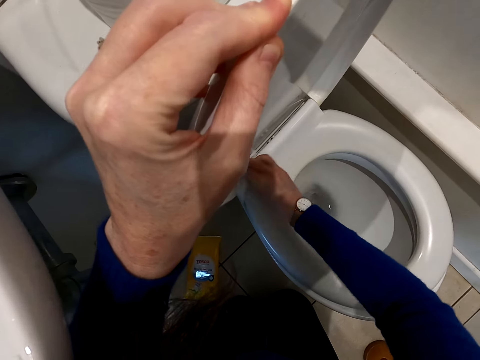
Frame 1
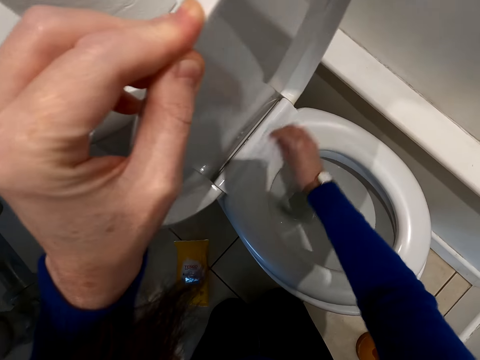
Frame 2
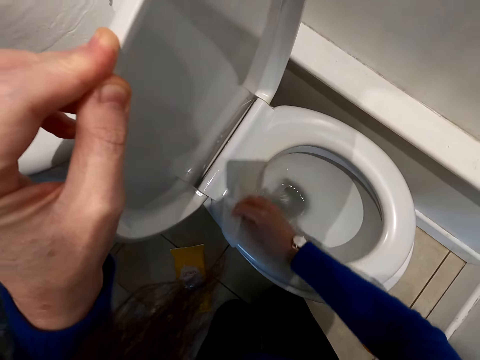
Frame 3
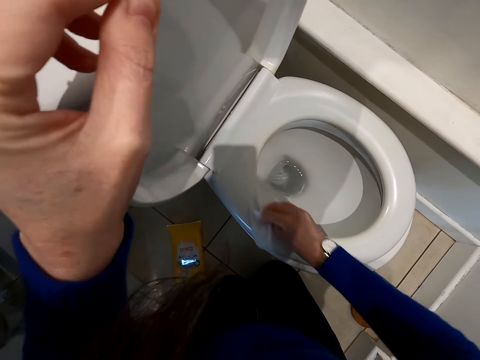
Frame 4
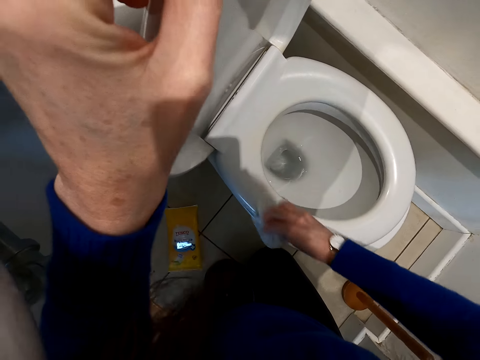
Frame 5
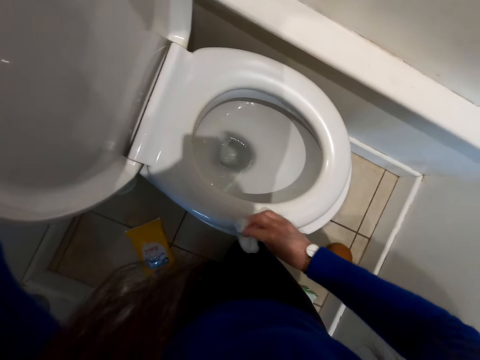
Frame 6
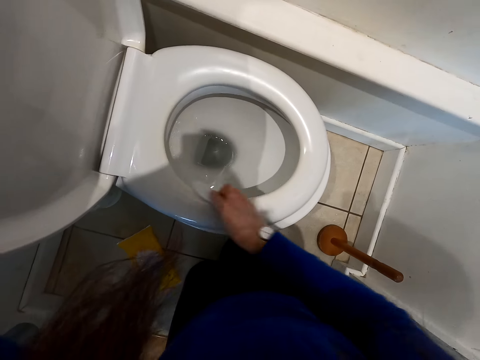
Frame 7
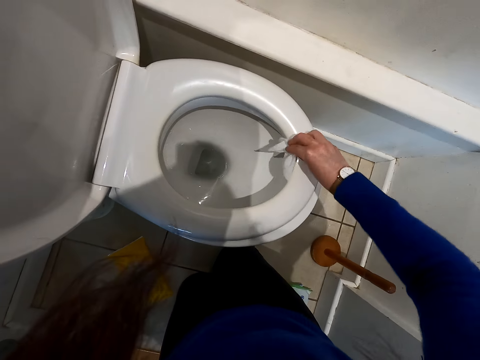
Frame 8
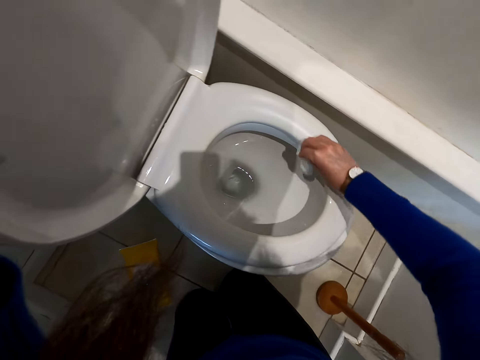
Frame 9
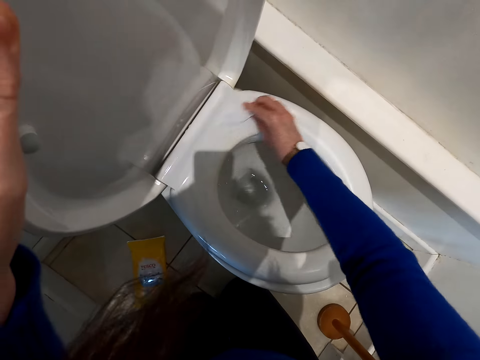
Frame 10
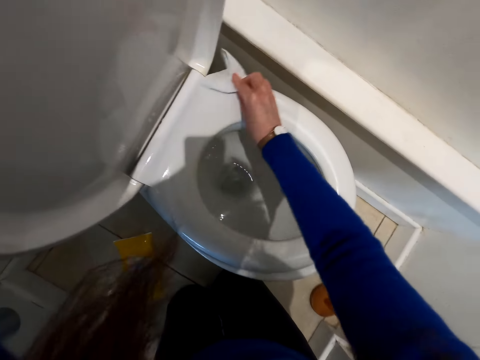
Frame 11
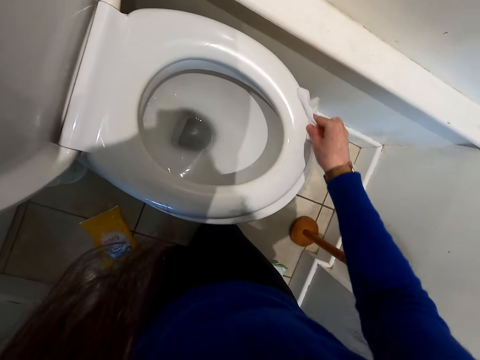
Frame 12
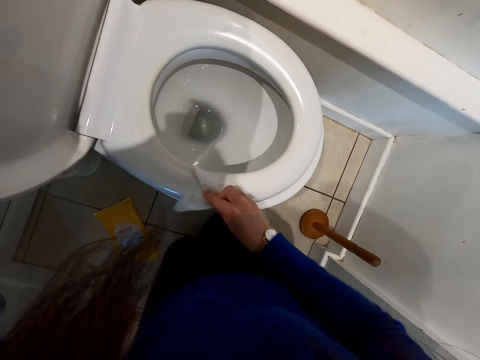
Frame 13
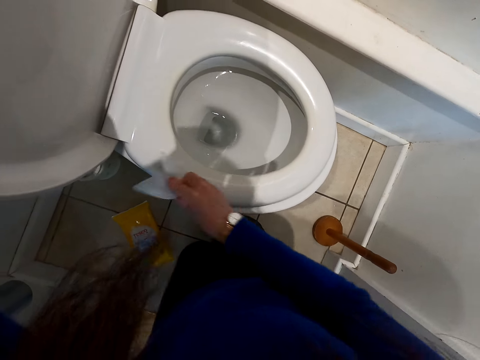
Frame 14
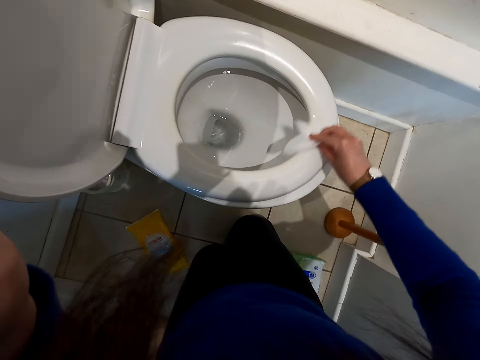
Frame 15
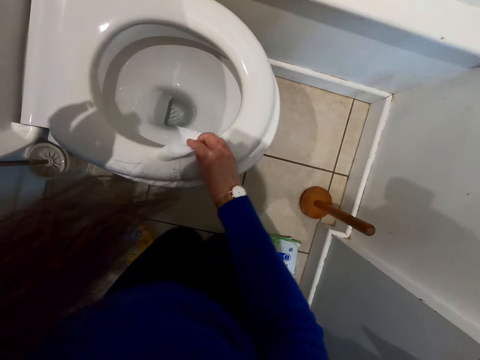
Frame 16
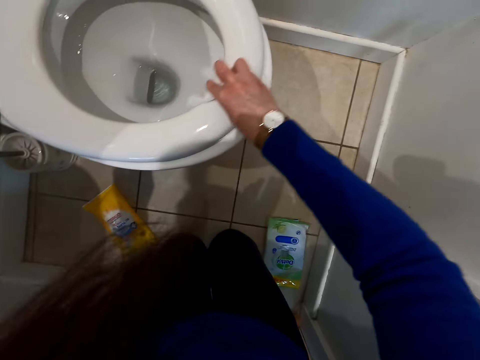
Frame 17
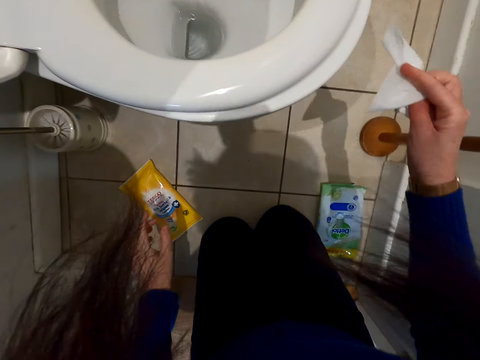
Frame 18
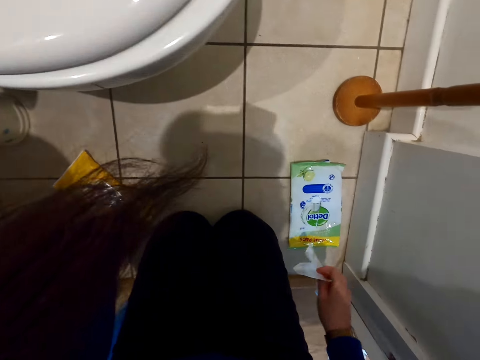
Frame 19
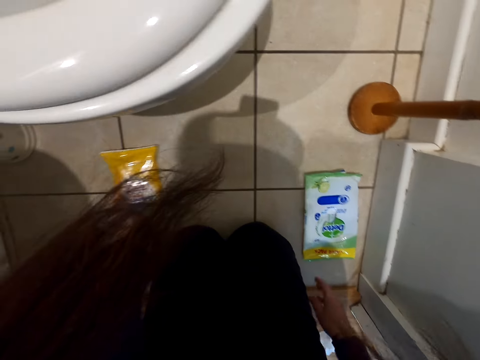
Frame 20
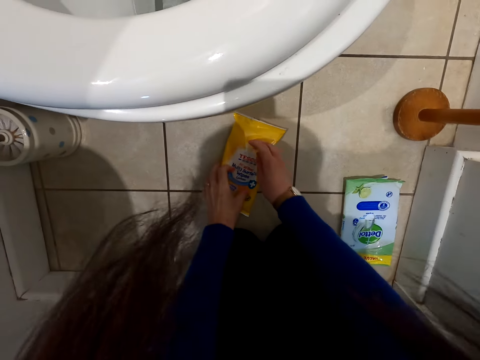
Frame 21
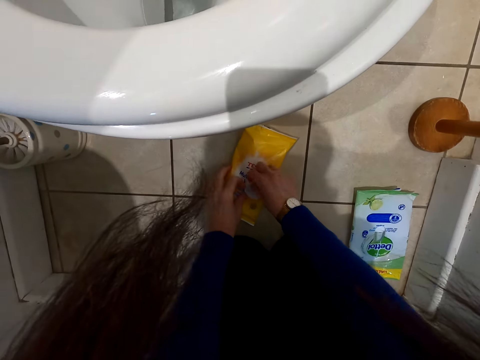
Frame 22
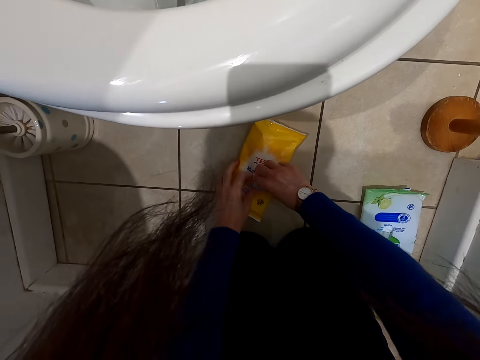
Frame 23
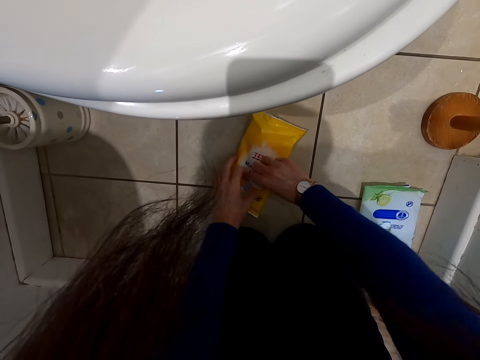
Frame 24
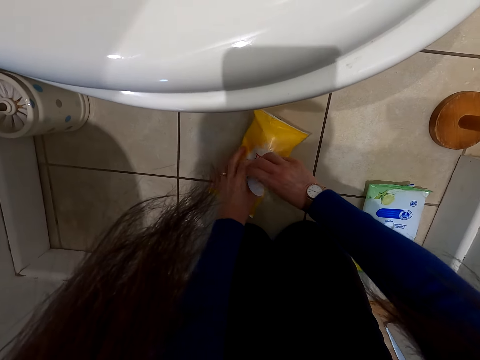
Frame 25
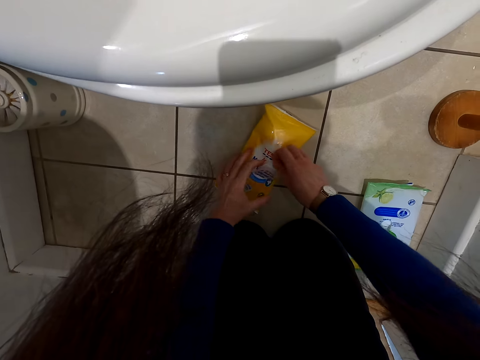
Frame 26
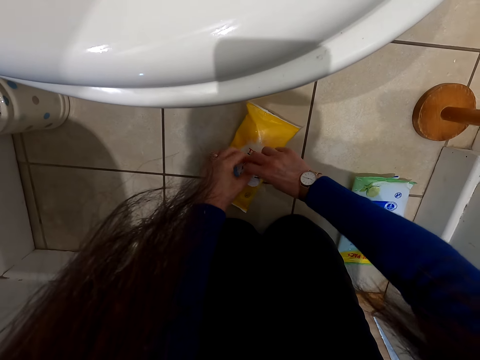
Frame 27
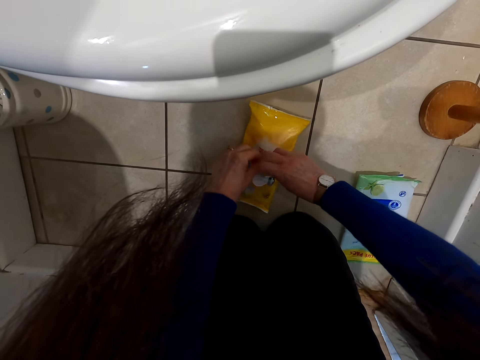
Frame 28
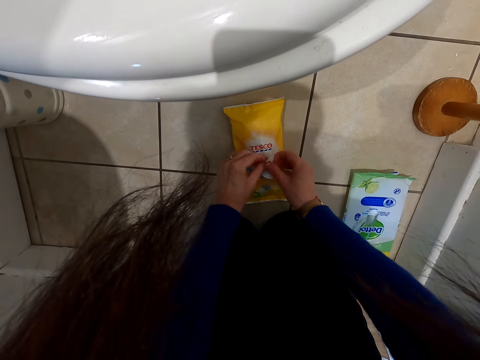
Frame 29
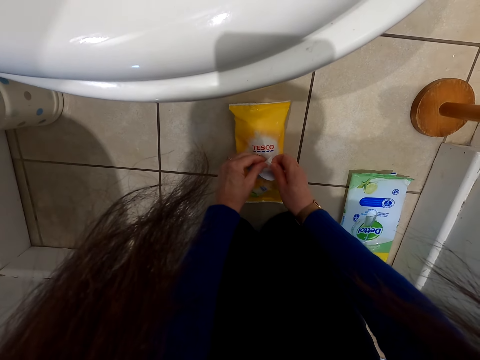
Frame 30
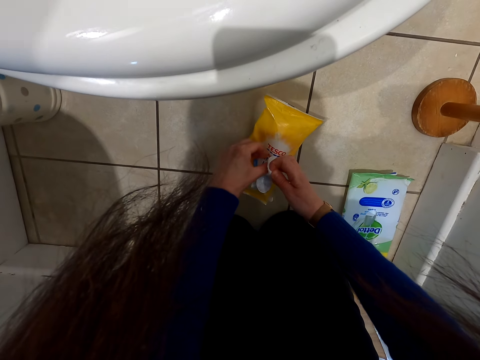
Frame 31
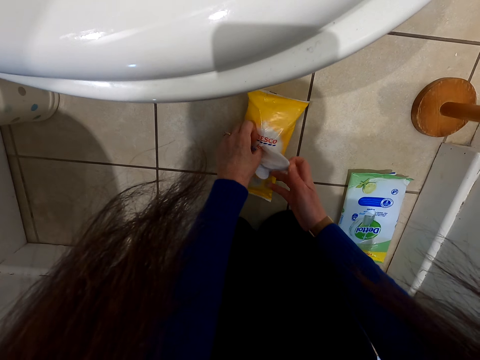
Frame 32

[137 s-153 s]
The camera wearer picks the wipes pack from the floor. They drop a used wipe. They open the wipes pack. They pick a wet wipe.

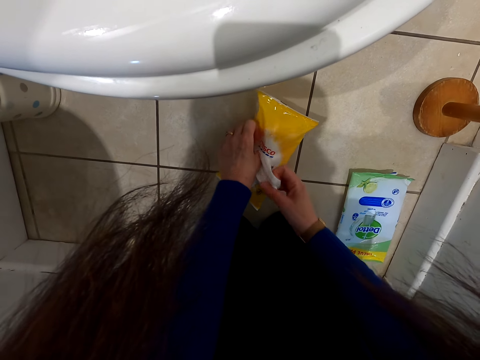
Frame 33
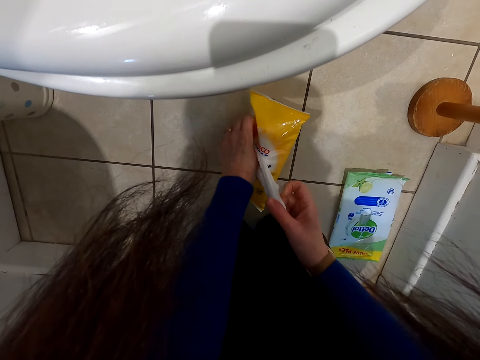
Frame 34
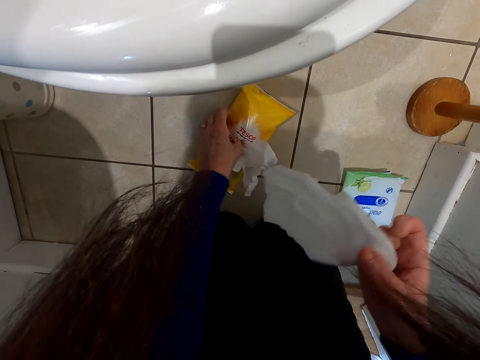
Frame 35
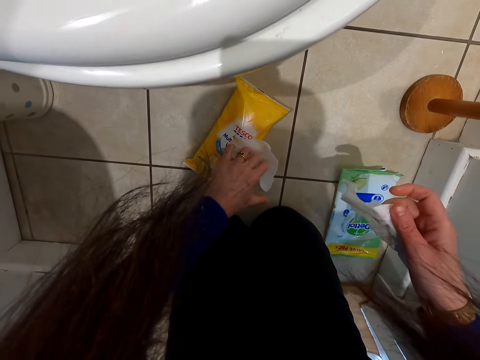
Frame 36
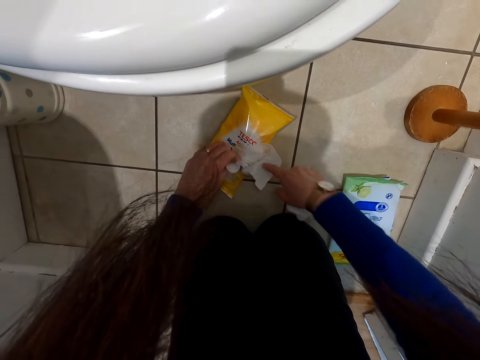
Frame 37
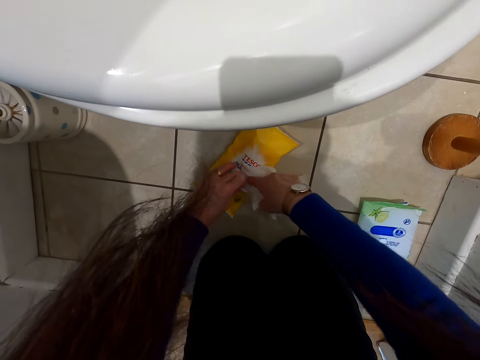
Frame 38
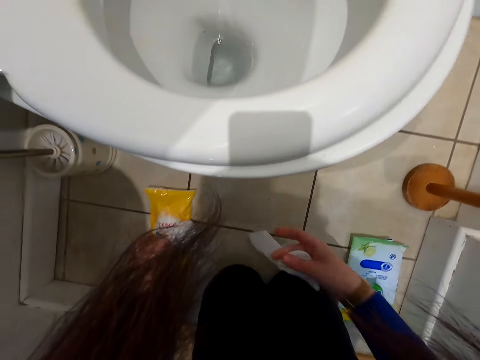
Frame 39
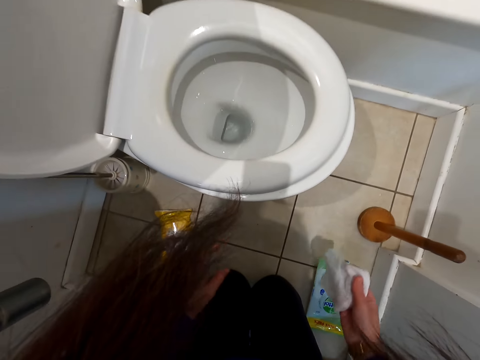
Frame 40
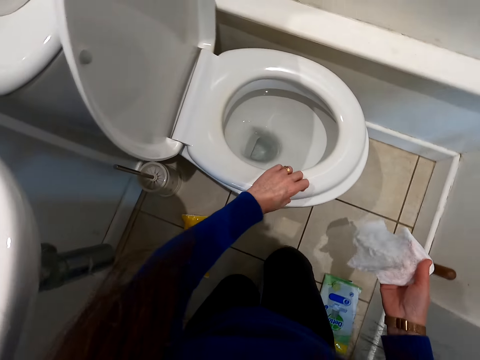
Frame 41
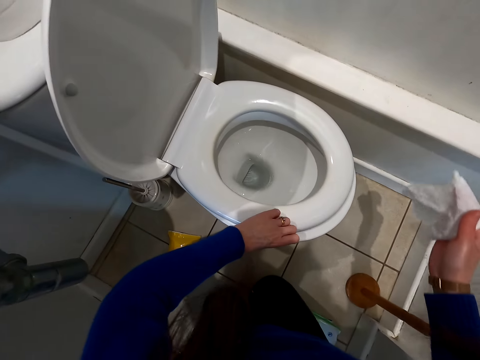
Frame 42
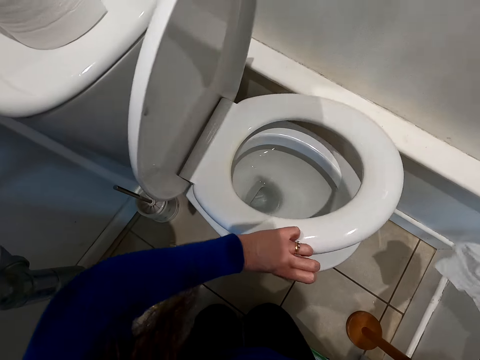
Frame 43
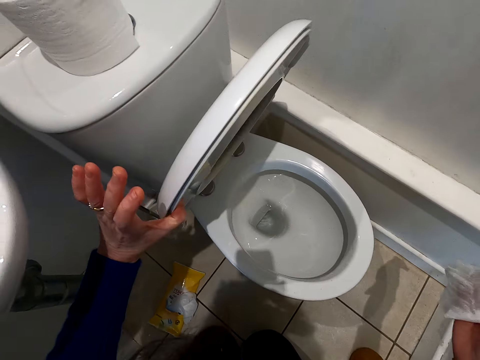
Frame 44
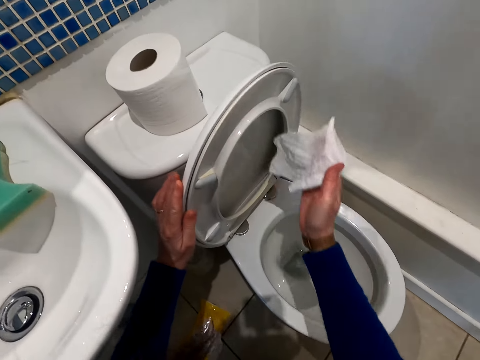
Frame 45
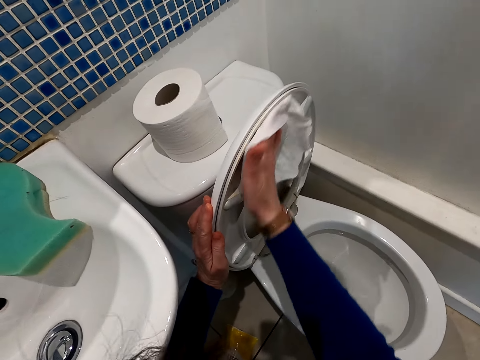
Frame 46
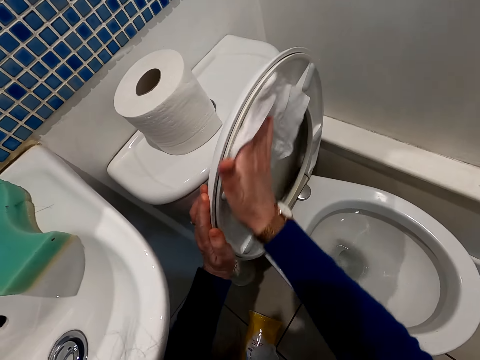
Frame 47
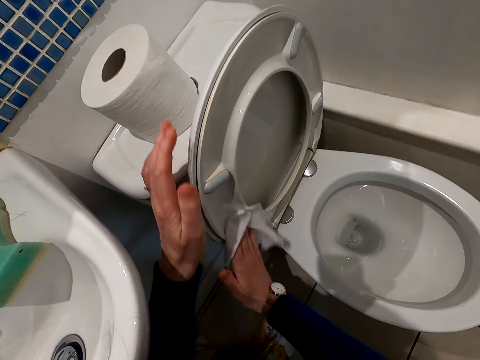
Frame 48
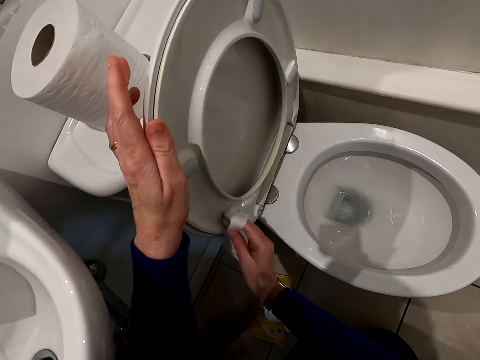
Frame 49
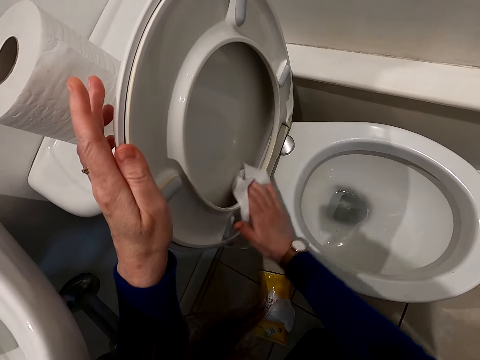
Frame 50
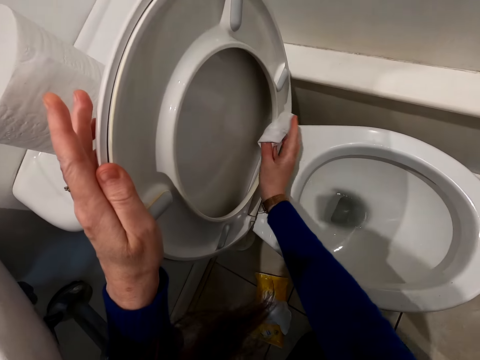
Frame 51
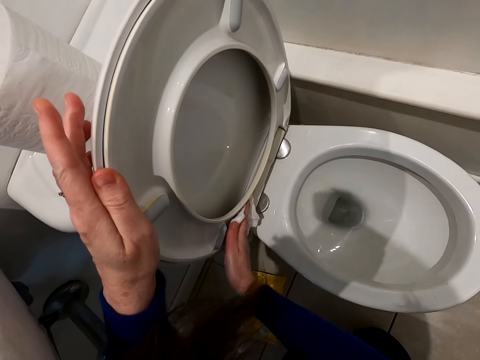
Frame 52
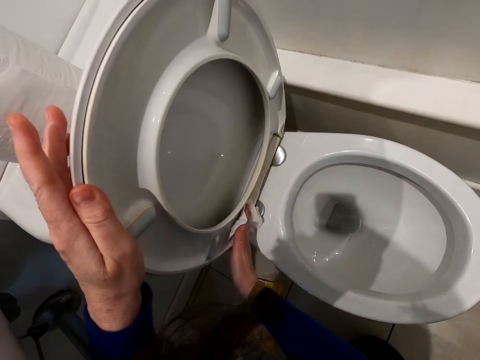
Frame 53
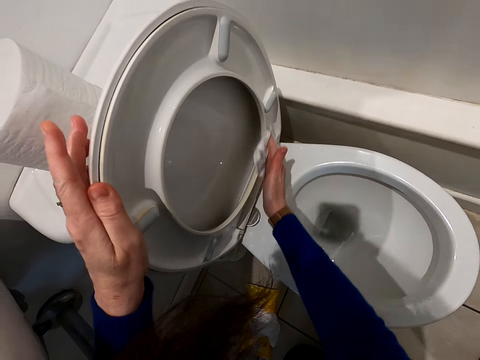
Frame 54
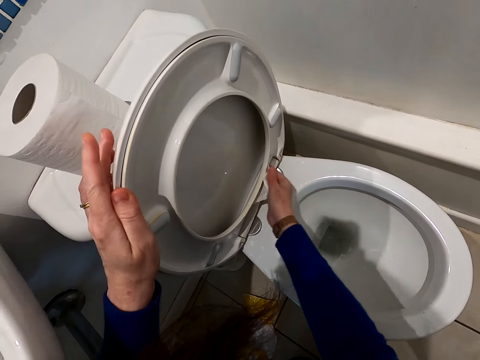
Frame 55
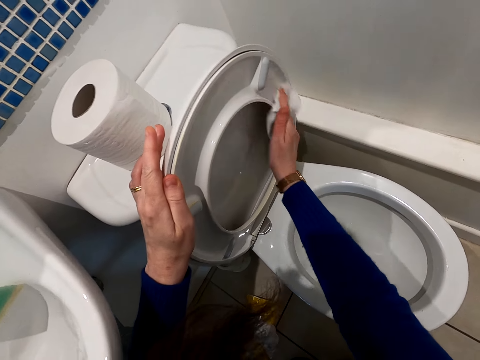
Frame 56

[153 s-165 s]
The camera wearer returns the wipe in the pack. They move the wipes pack. They lift part of the toilet. They open the toilet seat cover. They wipe the toilet.
